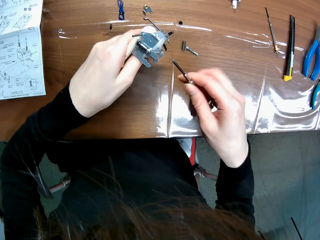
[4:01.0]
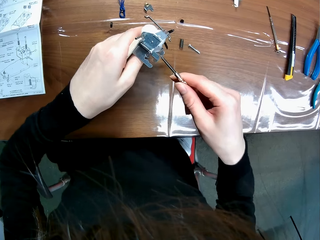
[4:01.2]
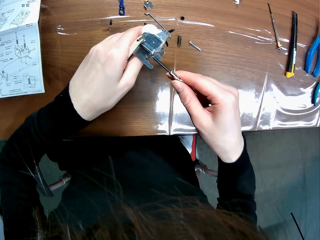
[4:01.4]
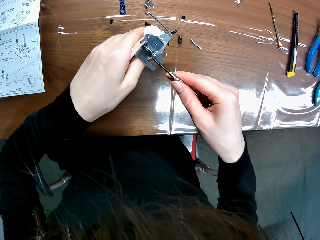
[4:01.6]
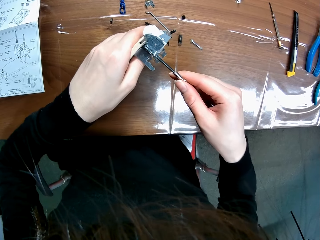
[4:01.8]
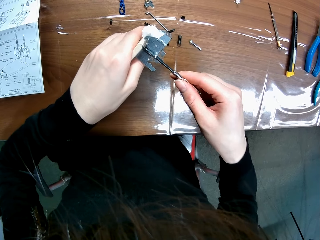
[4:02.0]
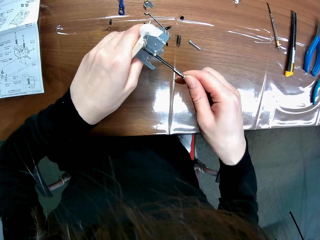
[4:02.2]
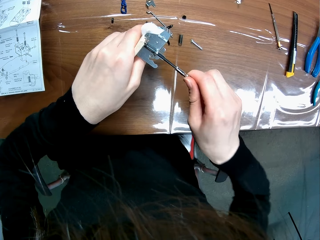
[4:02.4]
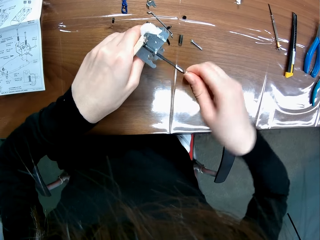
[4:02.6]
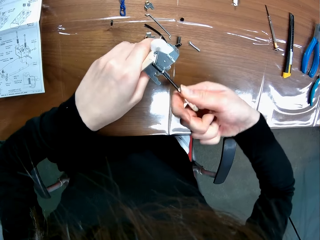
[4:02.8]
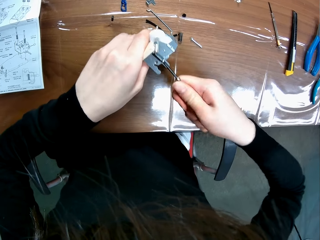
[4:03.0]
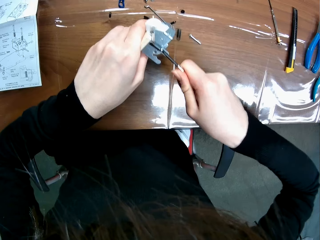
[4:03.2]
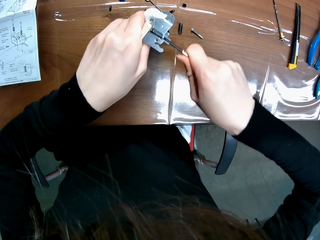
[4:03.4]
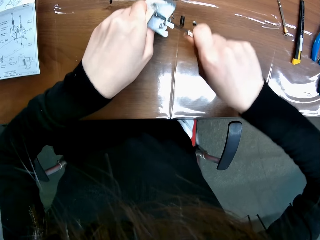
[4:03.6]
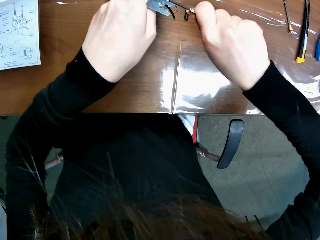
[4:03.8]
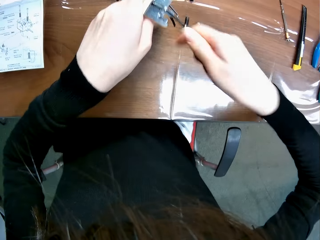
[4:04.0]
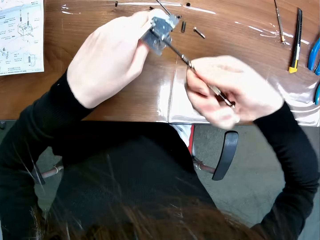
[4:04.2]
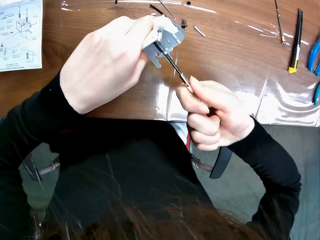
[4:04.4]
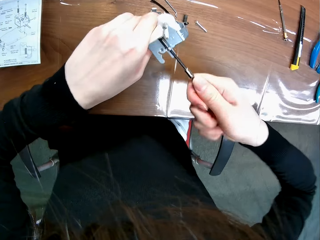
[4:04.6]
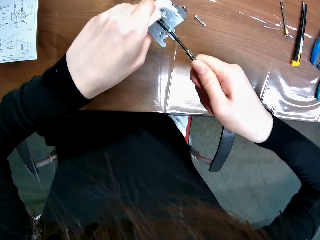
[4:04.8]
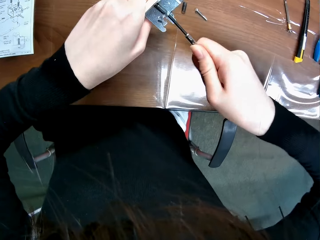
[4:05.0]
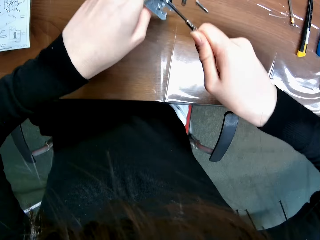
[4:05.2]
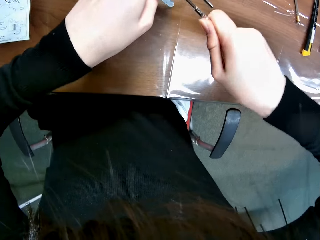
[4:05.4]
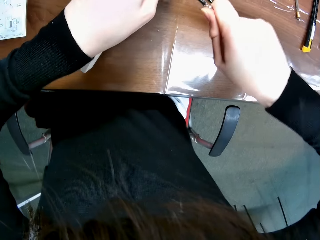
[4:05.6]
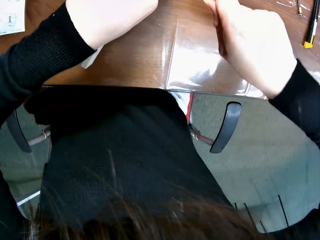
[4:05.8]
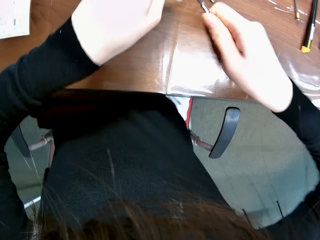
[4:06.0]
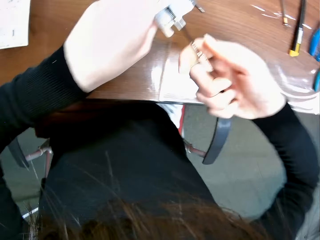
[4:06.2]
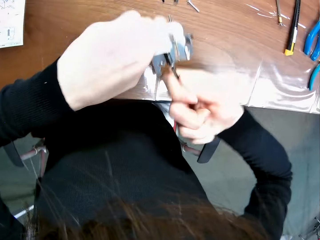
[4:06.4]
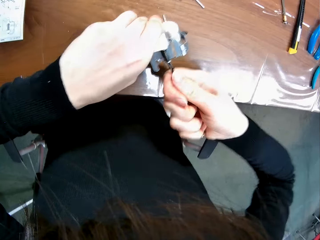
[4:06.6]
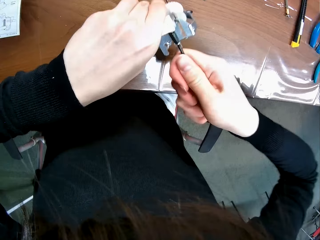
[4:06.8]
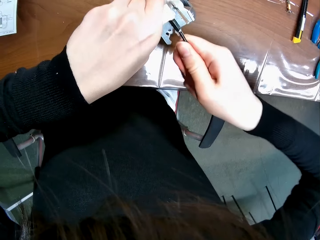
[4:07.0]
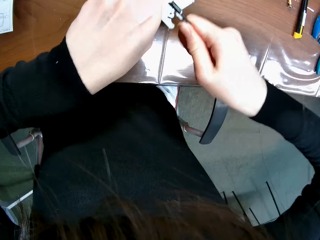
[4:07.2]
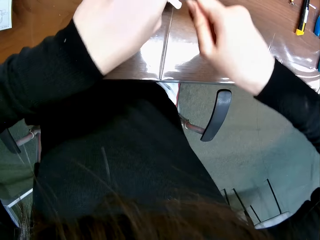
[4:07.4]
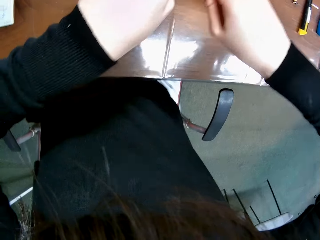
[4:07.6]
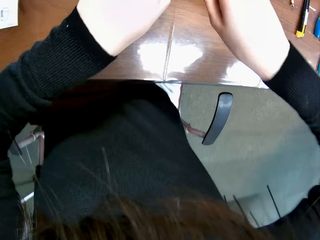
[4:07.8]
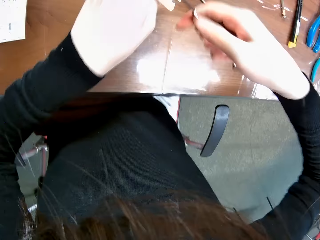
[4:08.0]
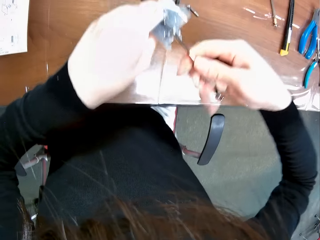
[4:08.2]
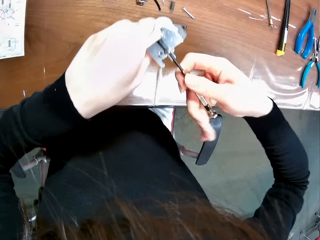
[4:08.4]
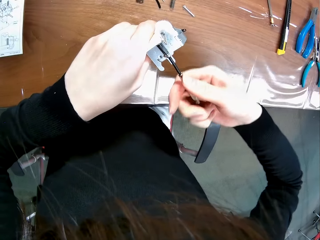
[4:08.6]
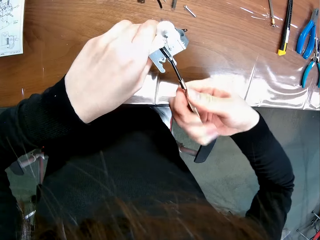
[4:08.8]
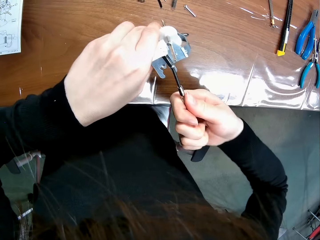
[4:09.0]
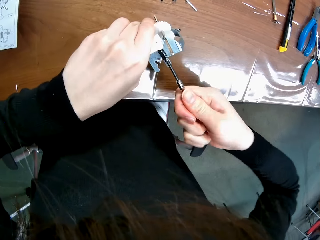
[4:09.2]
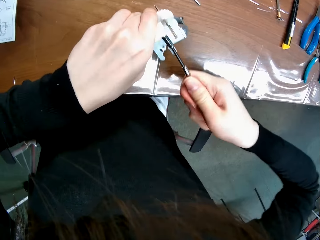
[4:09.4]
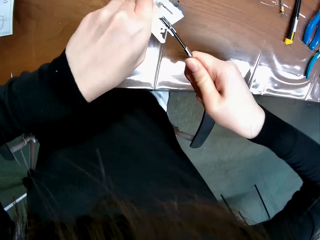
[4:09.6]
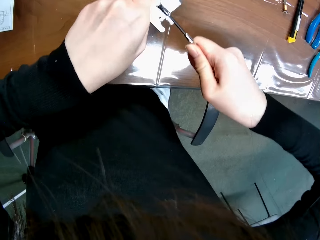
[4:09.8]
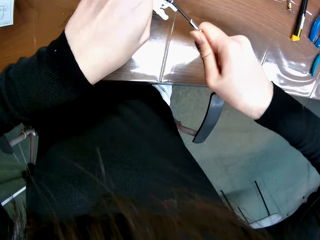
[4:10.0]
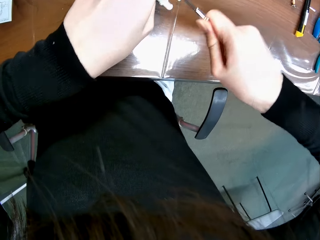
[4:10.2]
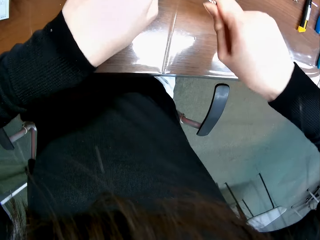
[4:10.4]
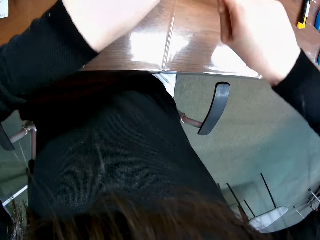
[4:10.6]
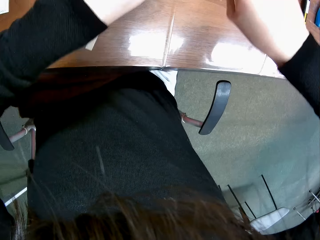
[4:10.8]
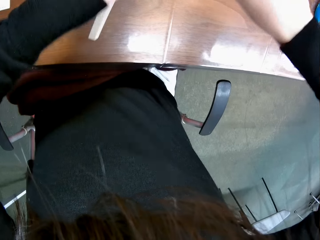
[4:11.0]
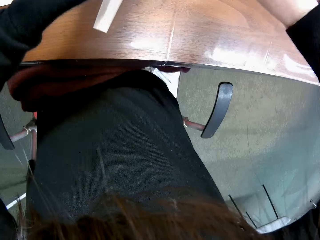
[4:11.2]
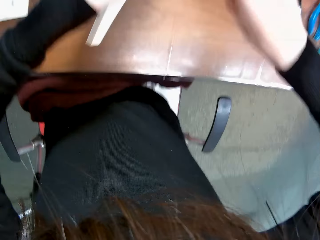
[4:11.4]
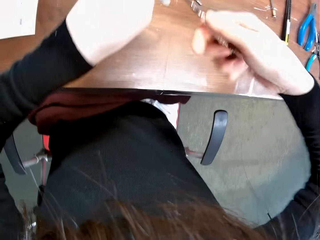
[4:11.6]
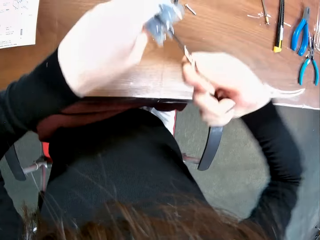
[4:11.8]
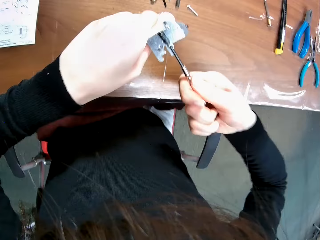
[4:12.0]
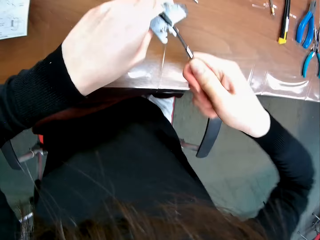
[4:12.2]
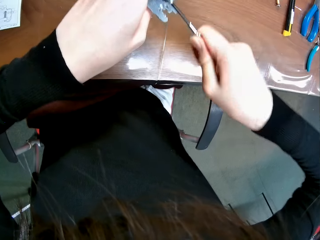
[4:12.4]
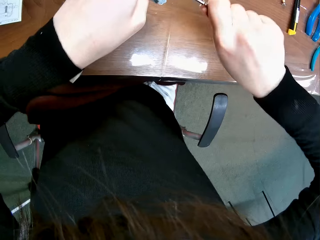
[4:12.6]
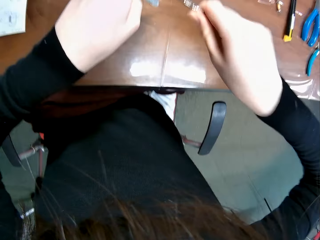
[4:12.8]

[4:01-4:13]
The camera wearer fixes the buggy toy chassis. They loosen a bolt on the mechanical model with the screwdriver.

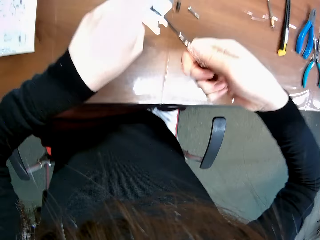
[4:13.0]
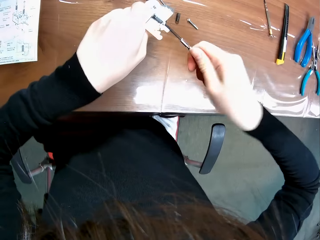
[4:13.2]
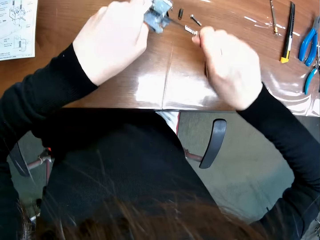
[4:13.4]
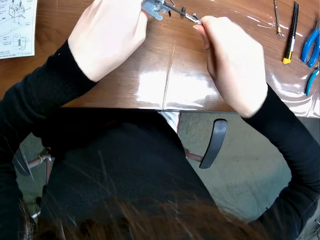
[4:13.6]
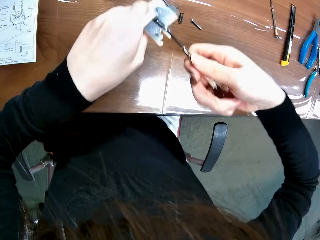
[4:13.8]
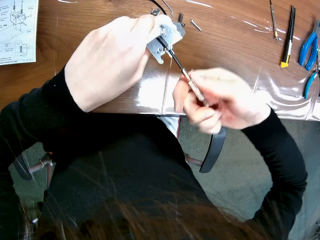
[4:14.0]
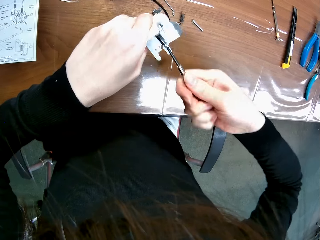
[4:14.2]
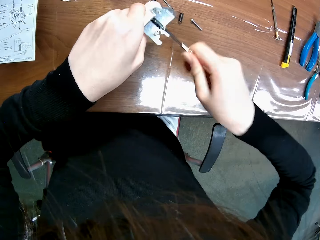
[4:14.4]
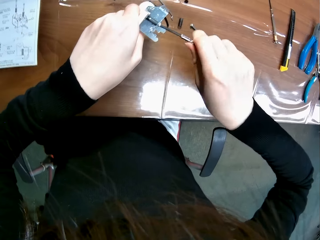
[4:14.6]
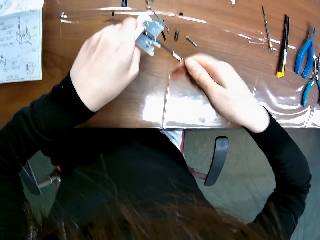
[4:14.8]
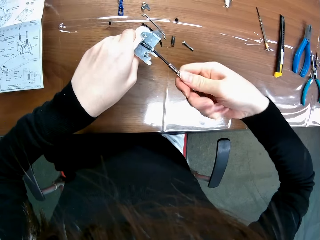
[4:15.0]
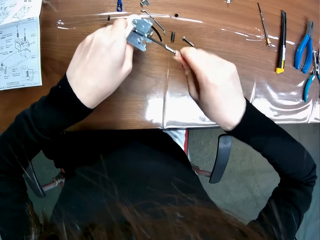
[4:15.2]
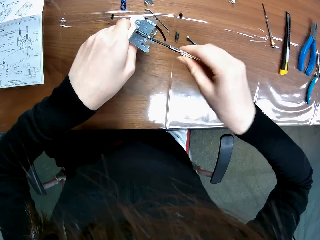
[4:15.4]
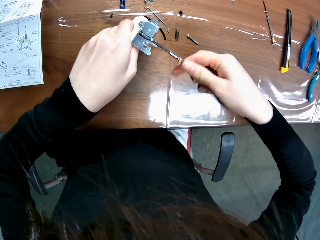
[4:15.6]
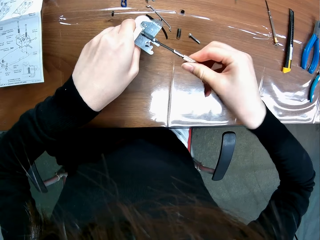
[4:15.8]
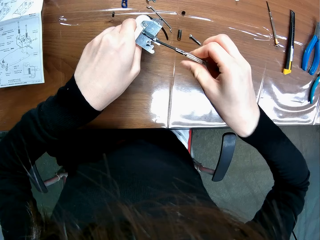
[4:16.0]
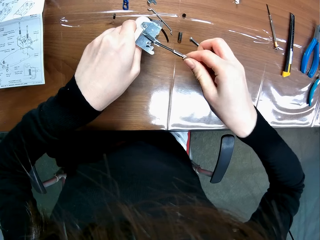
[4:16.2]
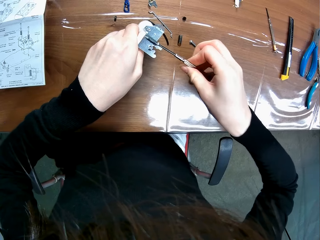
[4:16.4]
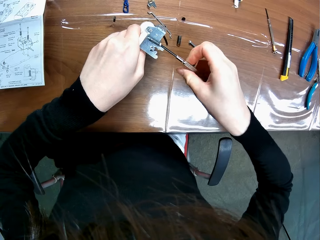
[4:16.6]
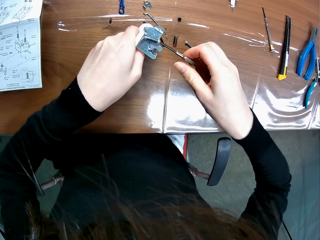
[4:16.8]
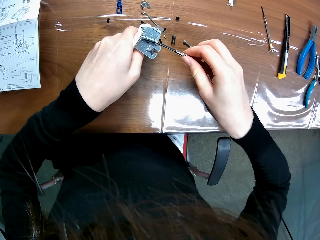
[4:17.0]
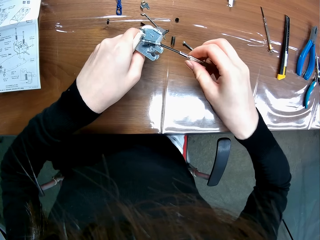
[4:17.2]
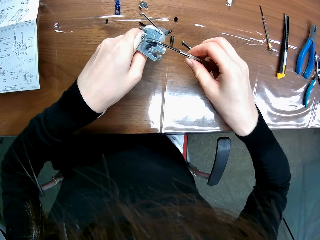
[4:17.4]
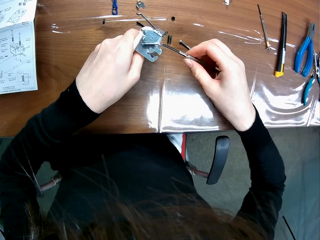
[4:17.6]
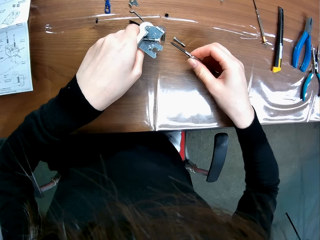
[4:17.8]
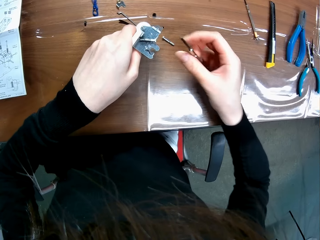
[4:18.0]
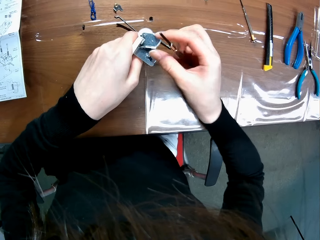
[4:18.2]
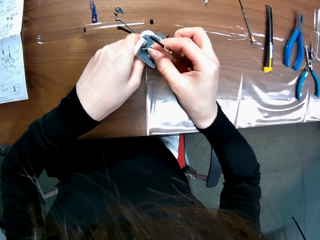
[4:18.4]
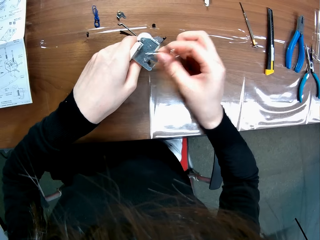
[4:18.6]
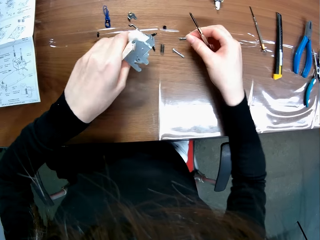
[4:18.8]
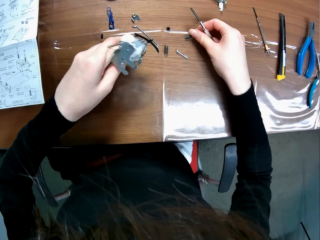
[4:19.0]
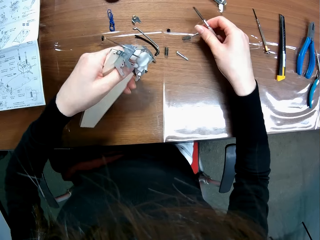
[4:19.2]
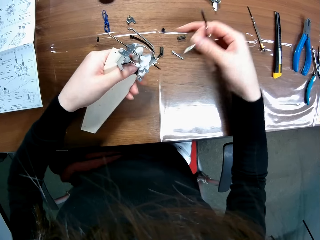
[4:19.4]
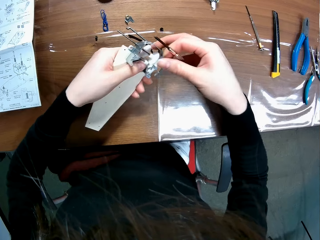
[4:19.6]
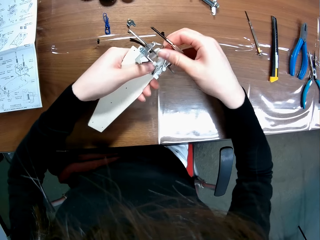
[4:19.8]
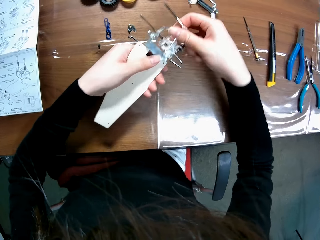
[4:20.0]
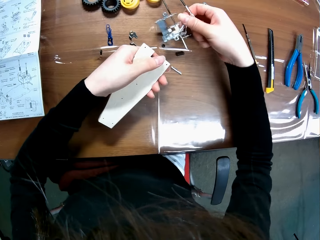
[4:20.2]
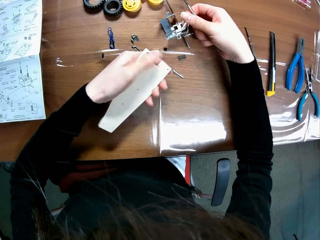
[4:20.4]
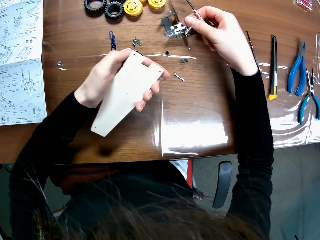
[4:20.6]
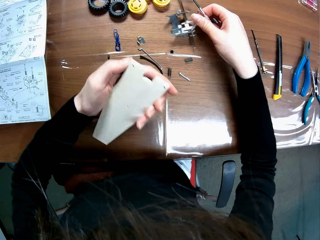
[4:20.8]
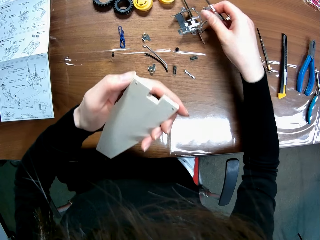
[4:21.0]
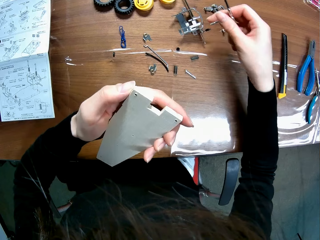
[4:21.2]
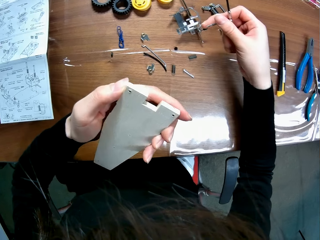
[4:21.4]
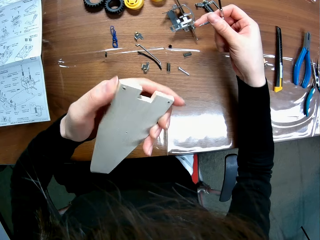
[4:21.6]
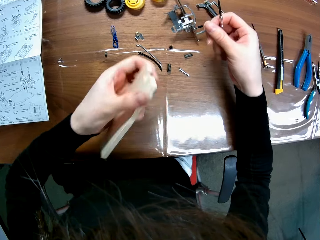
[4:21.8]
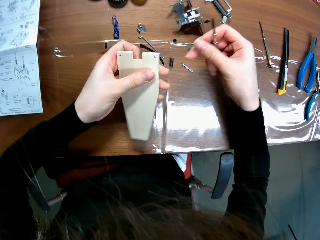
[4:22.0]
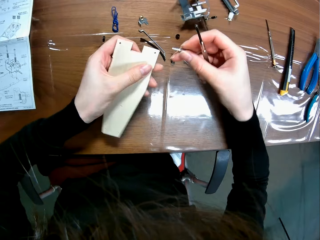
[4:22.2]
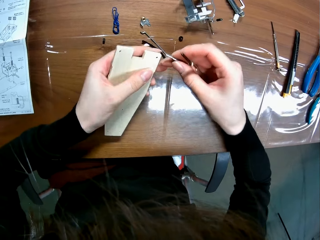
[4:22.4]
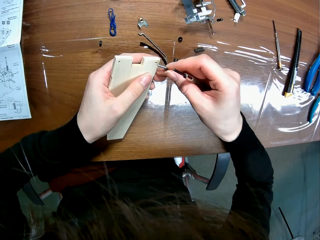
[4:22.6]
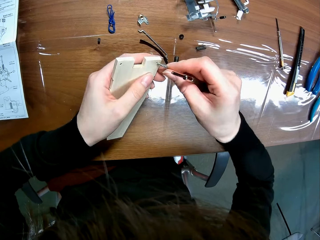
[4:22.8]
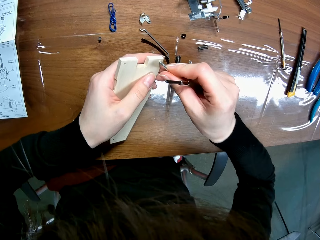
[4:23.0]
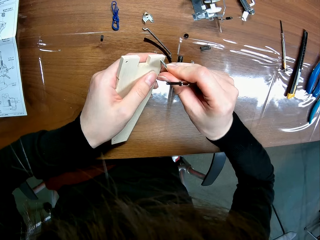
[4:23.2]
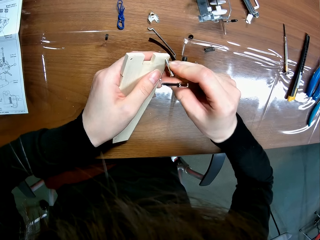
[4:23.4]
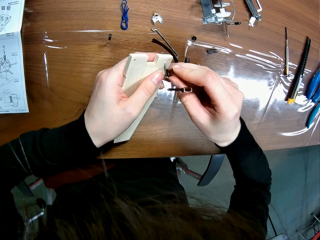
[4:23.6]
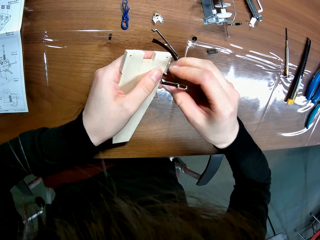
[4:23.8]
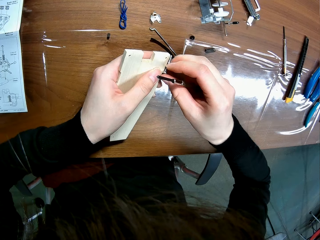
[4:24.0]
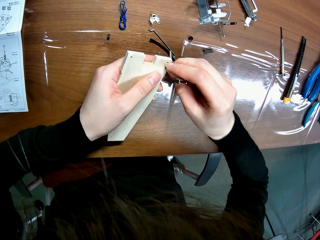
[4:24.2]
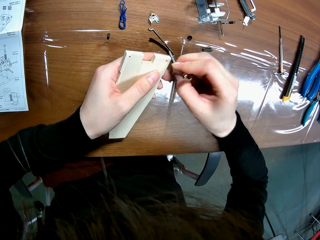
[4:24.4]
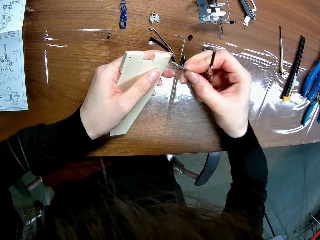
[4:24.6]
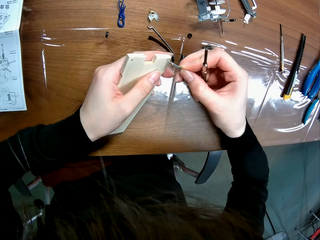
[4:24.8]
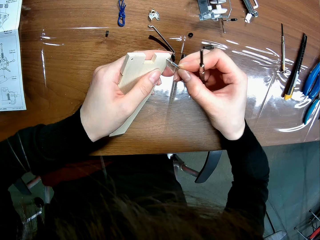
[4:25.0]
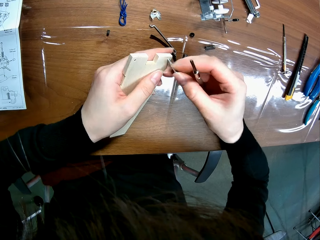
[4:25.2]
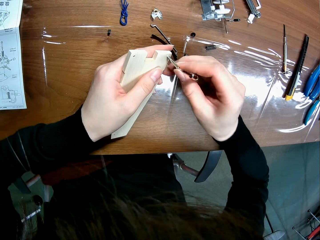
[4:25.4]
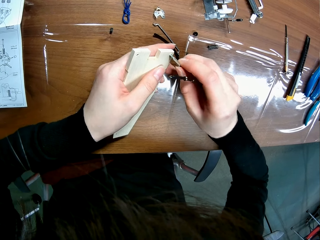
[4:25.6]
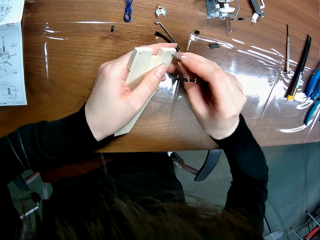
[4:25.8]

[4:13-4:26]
The camera wearer puts the hex bolt on the table. They drop the metallic attachment on the table. They fix the hex bolt on the buggy toy chassis. They screw the bolt part on the mechanical model.
